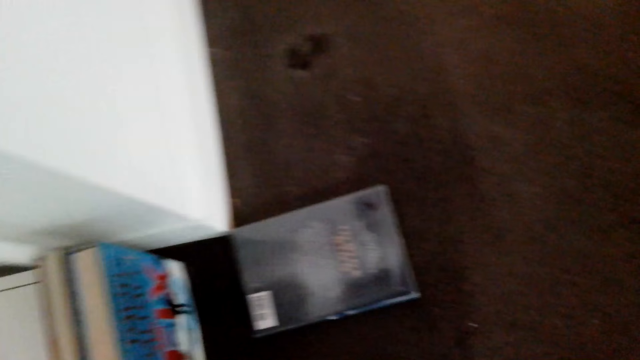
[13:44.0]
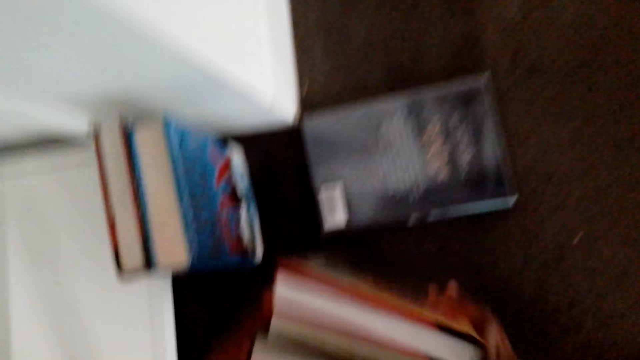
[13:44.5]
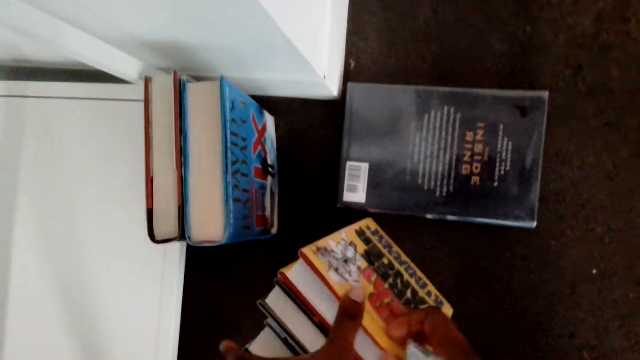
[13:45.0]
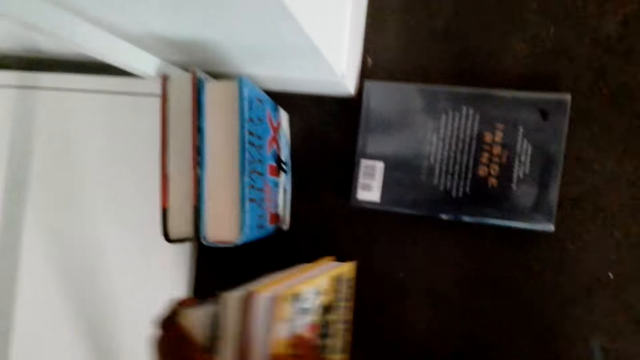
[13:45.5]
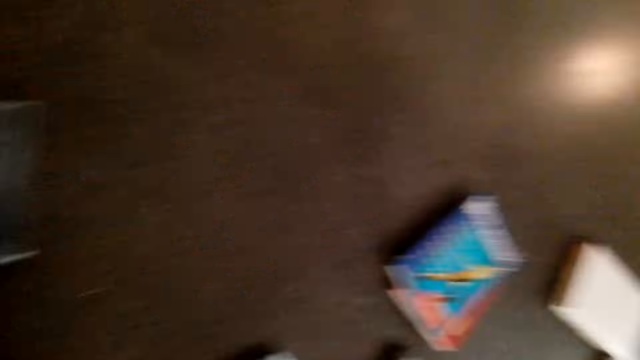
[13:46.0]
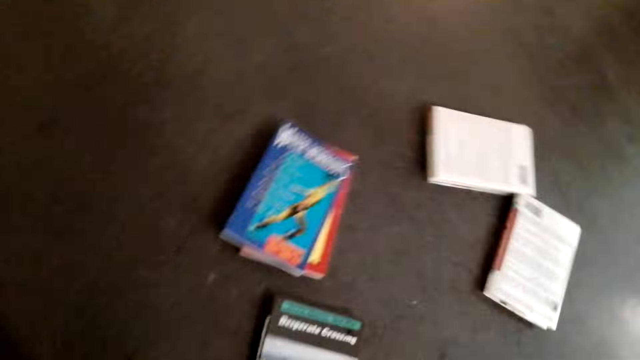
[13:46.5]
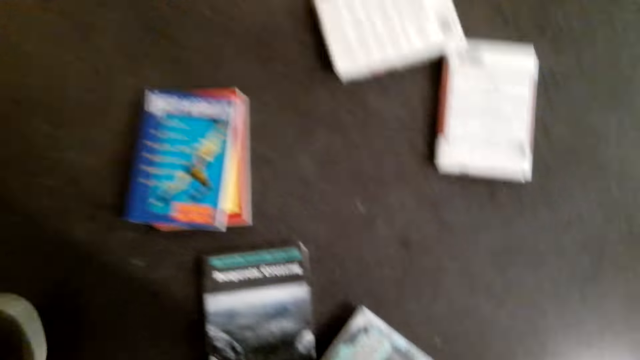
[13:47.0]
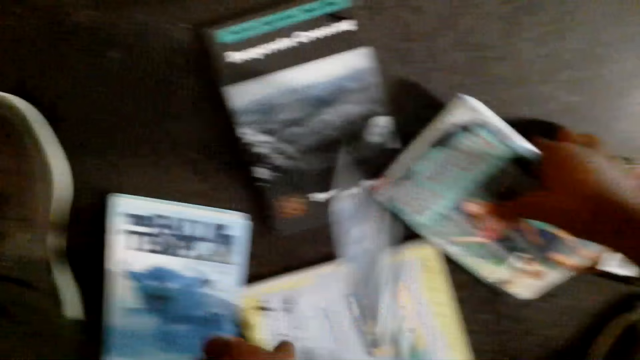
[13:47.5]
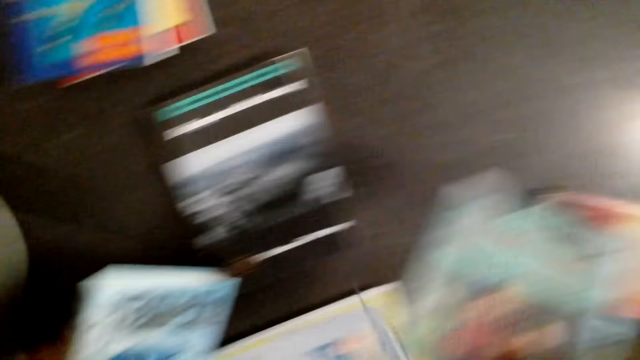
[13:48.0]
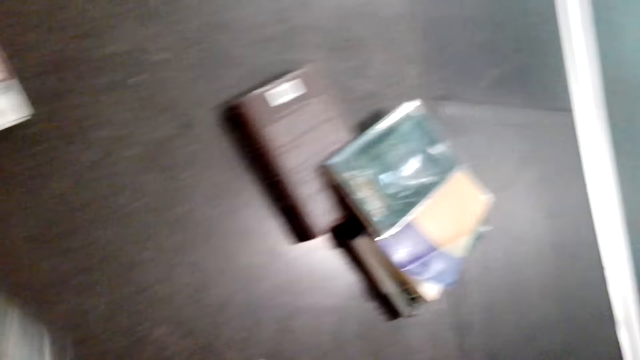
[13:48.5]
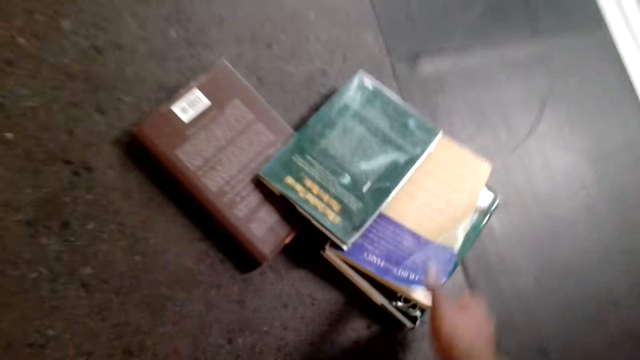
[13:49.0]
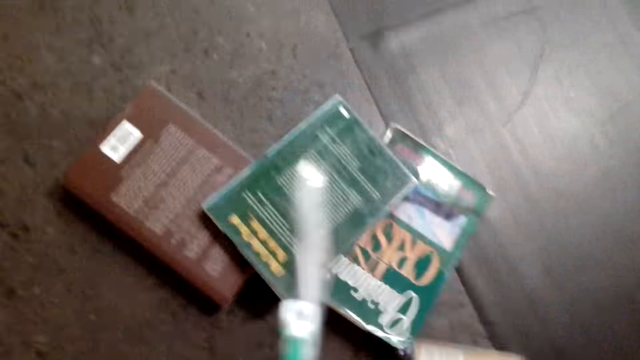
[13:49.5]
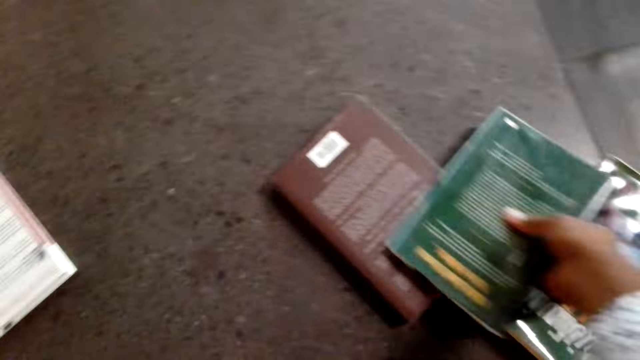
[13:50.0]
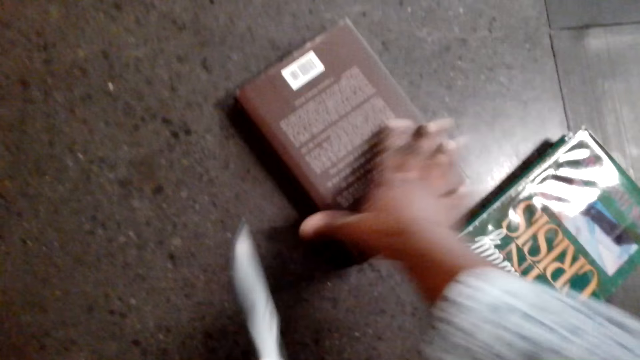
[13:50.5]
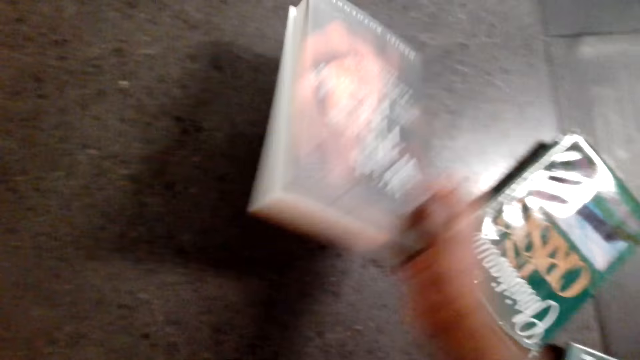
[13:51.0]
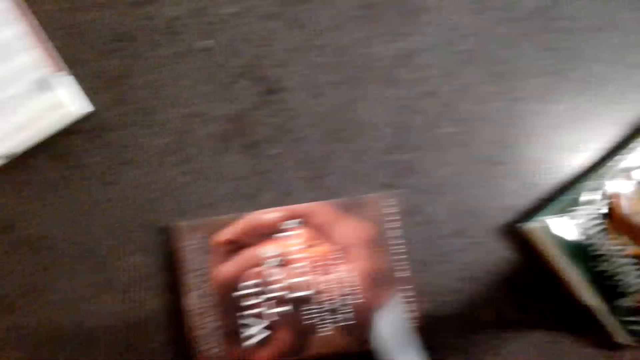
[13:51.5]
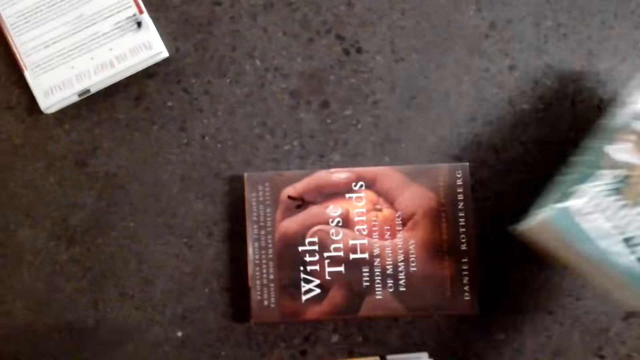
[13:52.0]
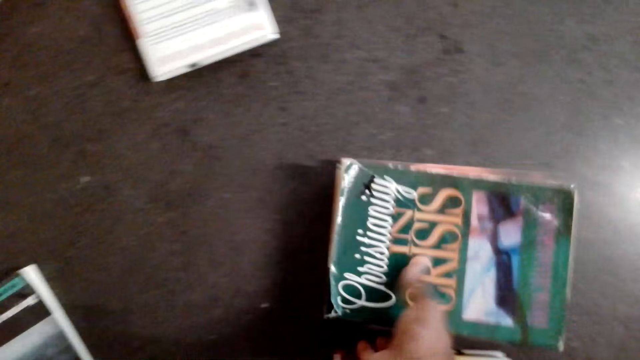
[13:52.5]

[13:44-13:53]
The camera wearer arranges books on the shelf. They put the books on the floor and collect the books on the ground.

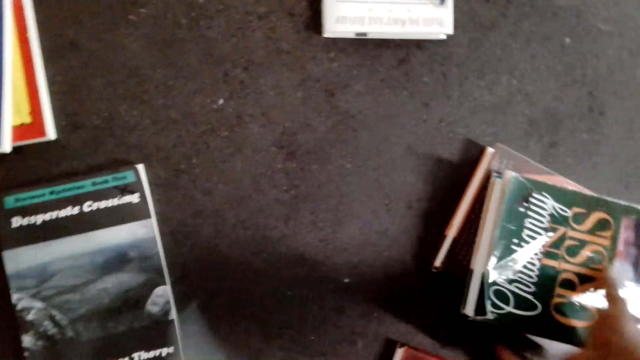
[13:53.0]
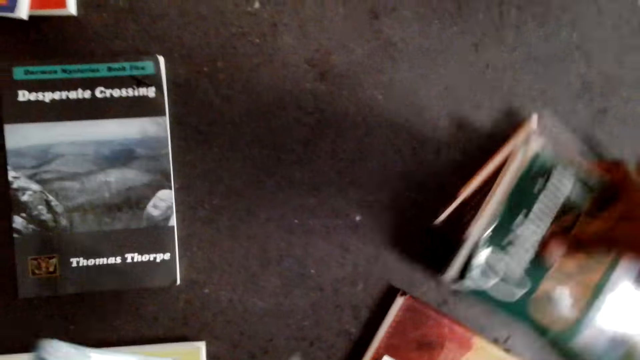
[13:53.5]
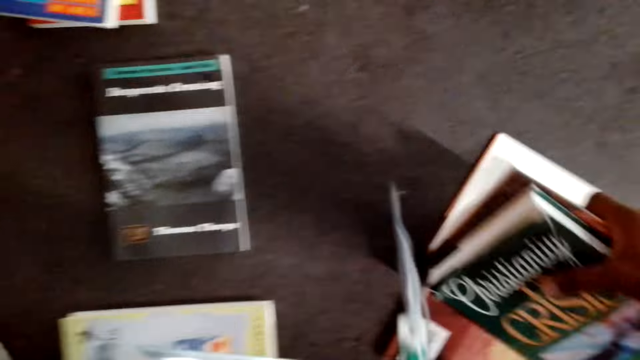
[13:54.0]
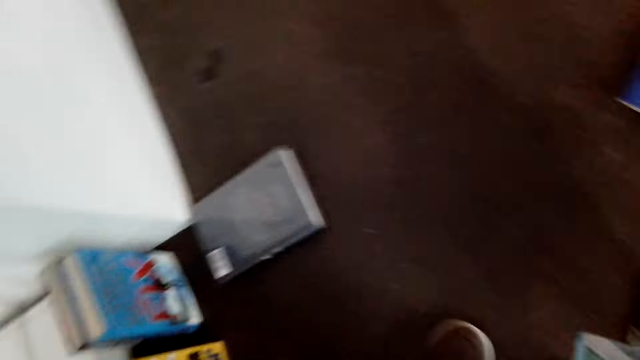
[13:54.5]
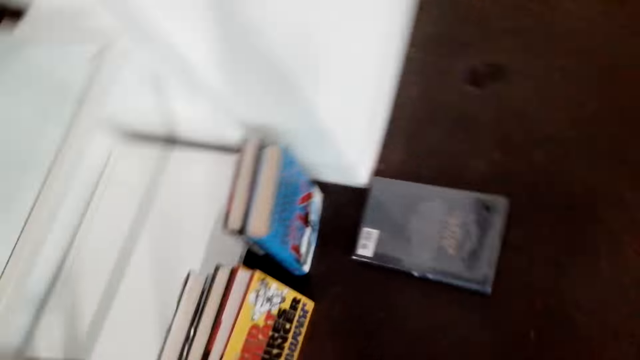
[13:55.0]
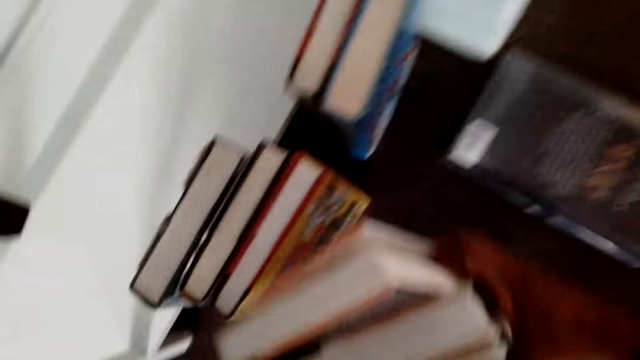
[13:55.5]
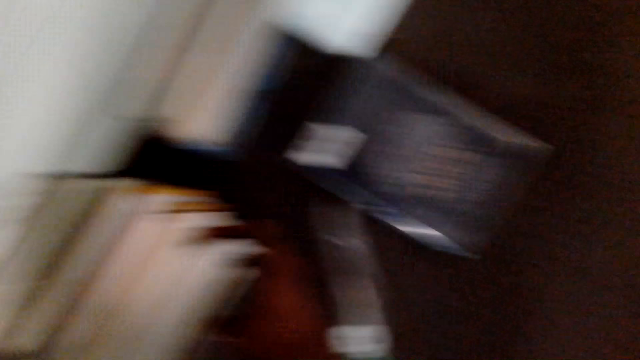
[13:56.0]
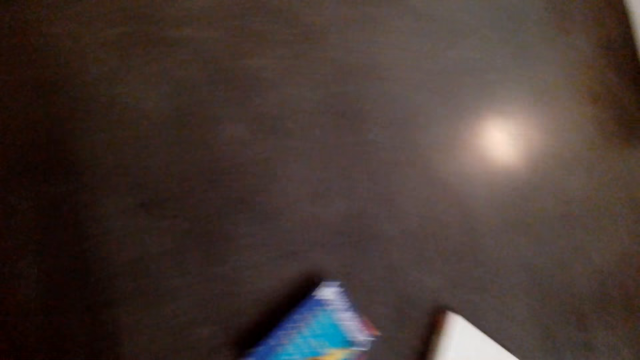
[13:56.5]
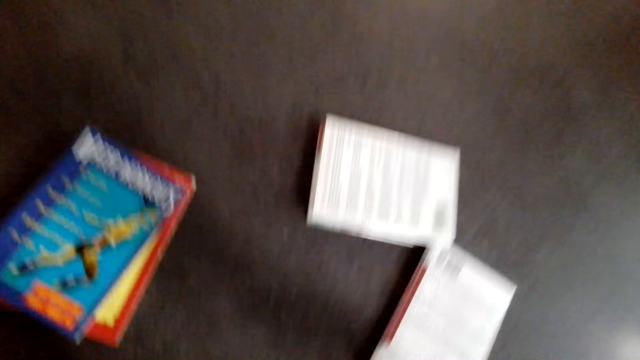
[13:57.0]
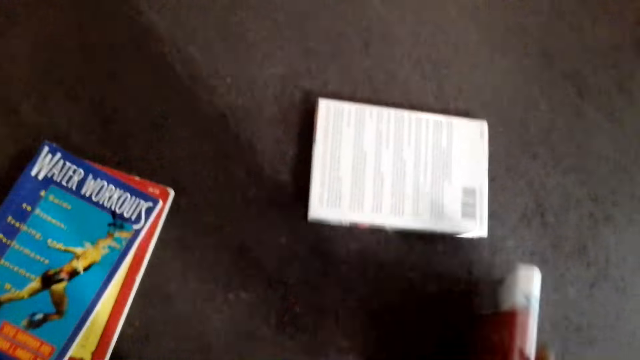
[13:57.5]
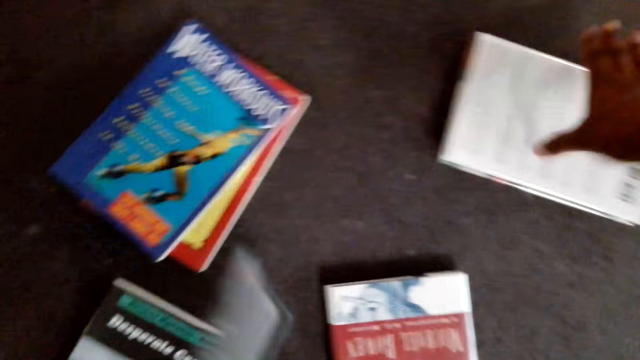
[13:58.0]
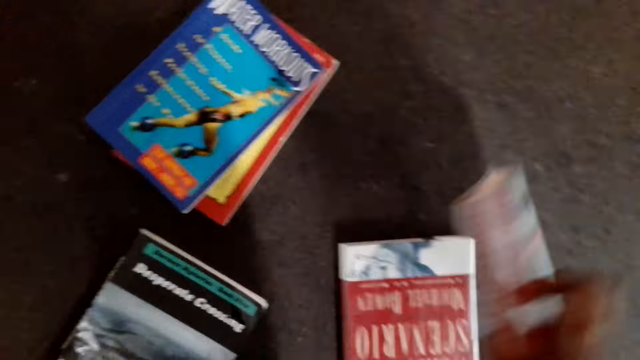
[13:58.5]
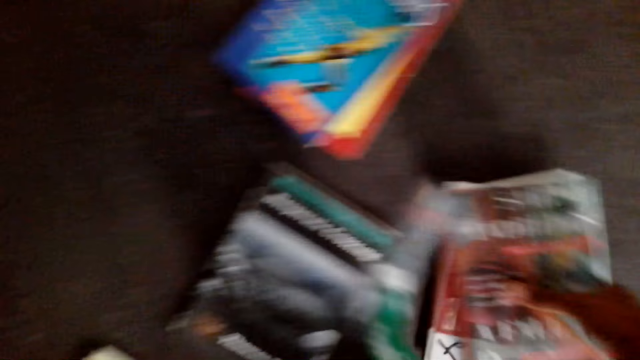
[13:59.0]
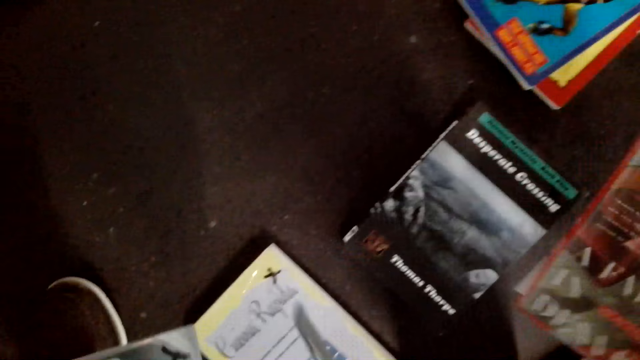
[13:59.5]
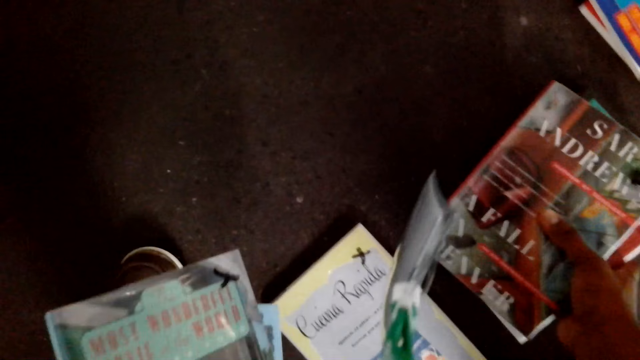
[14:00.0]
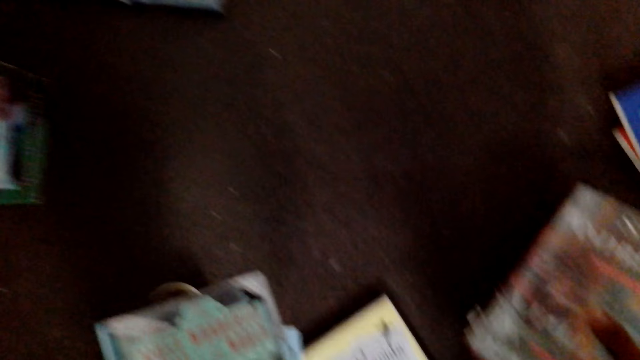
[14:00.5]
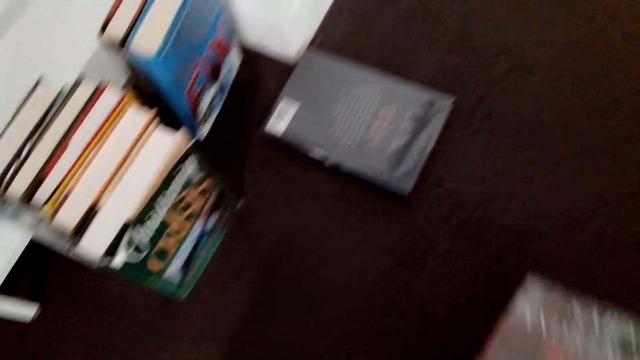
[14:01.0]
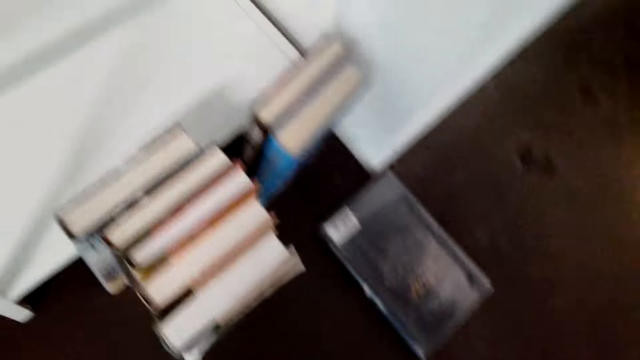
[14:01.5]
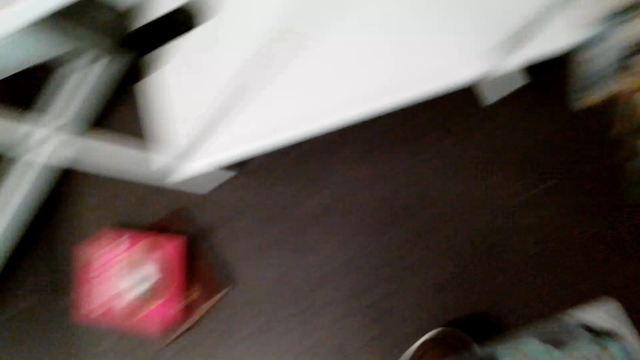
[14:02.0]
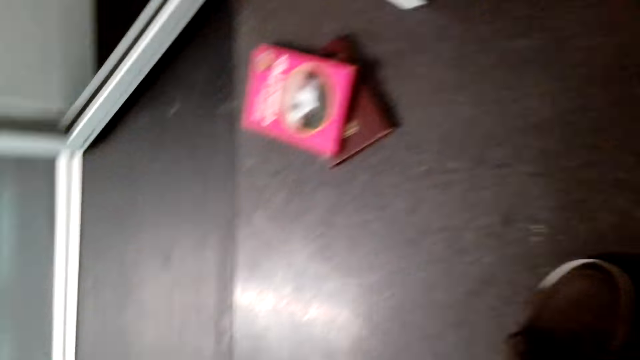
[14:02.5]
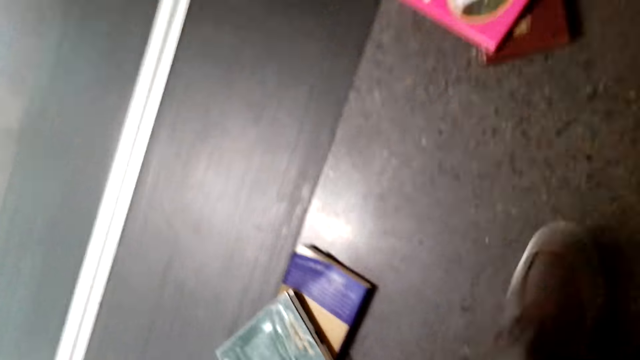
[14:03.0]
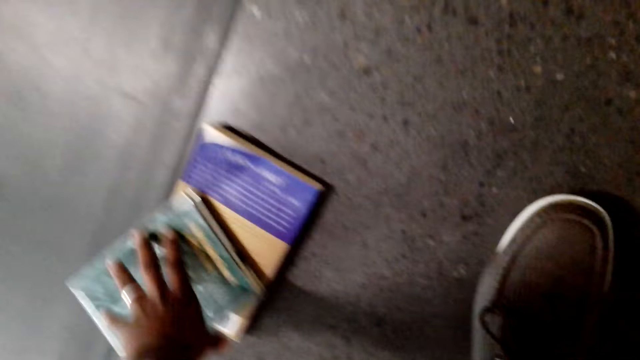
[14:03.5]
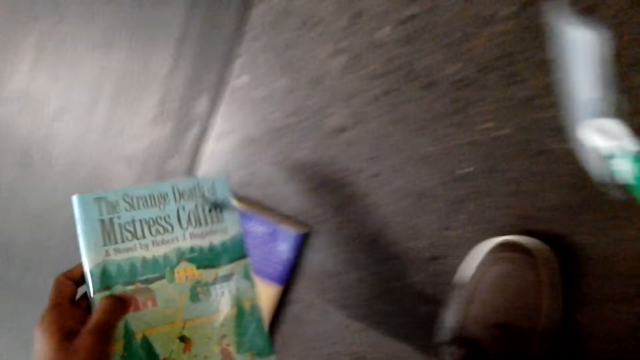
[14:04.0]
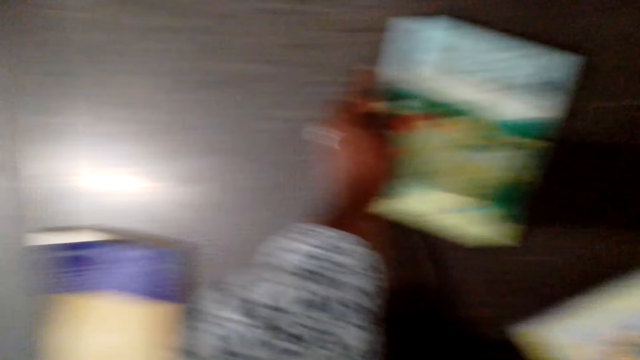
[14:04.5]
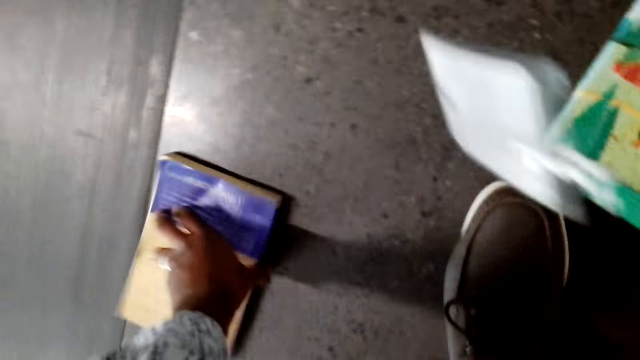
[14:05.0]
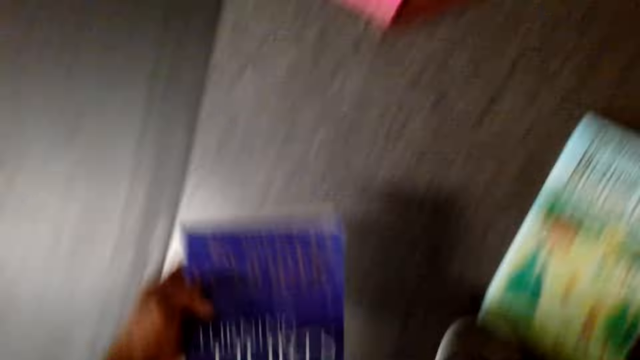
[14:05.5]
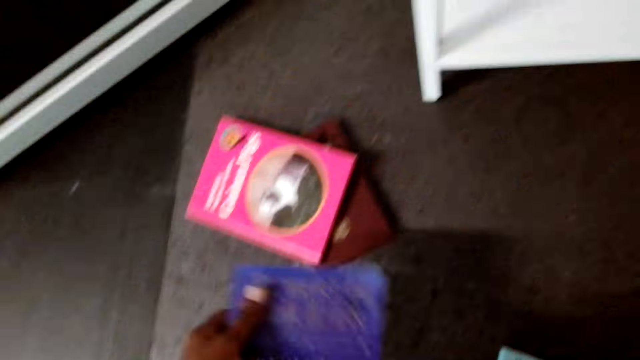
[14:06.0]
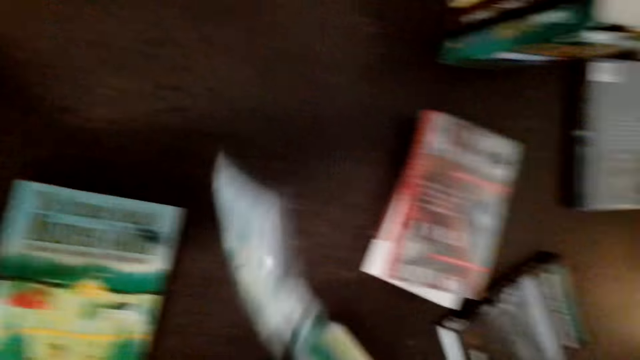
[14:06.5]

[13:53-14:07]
The camera wearer puts books on the floor, collects the books on the ground, and looks around.
